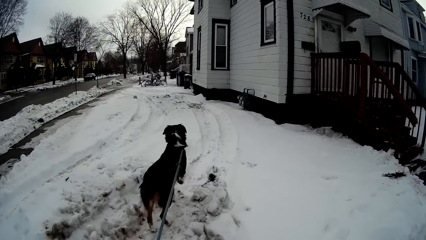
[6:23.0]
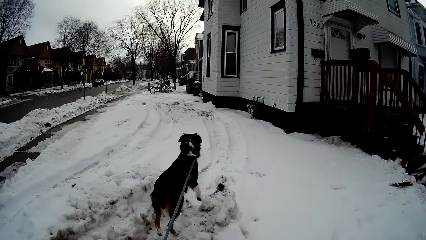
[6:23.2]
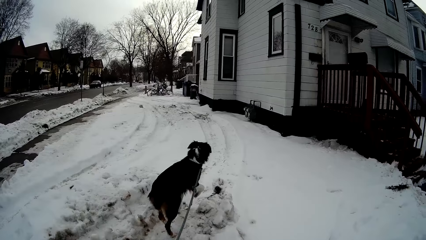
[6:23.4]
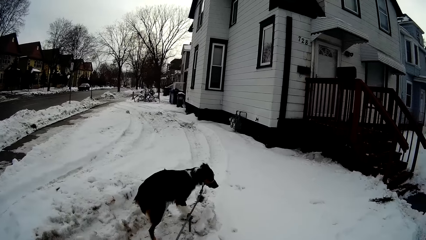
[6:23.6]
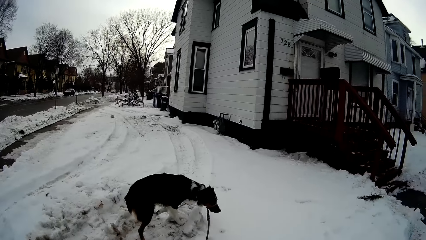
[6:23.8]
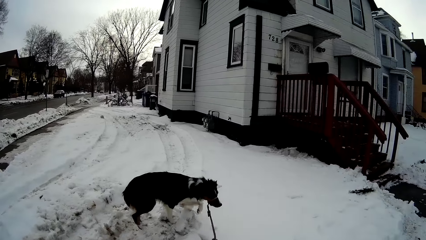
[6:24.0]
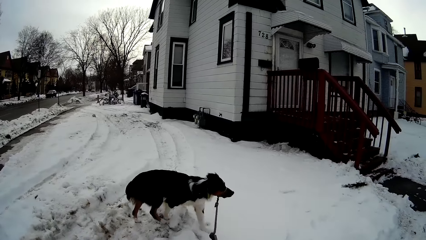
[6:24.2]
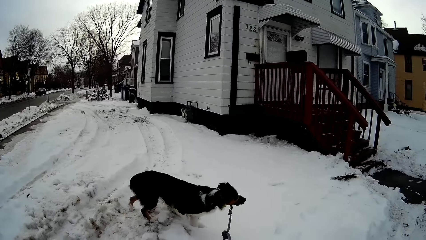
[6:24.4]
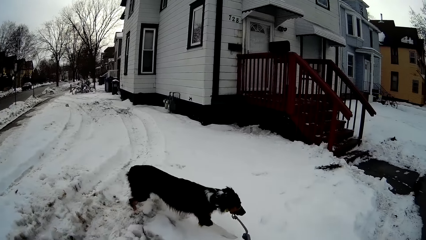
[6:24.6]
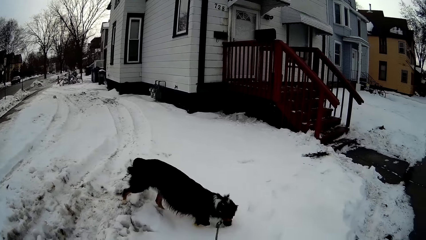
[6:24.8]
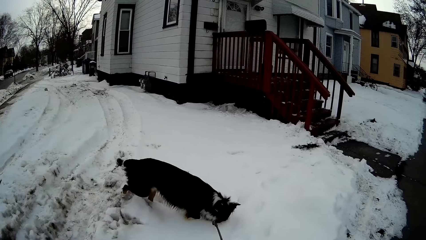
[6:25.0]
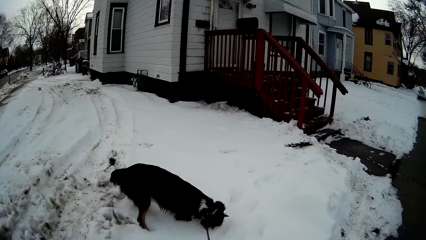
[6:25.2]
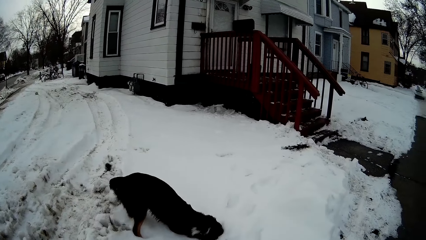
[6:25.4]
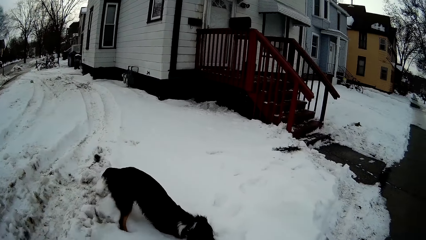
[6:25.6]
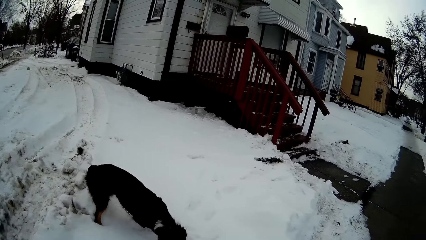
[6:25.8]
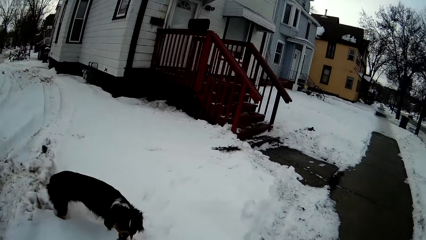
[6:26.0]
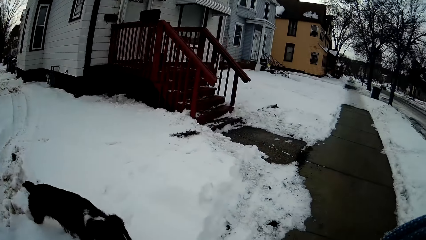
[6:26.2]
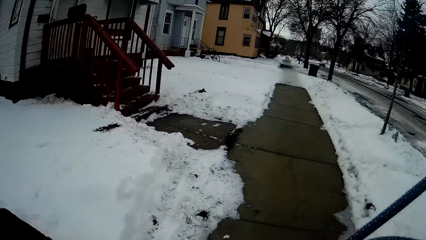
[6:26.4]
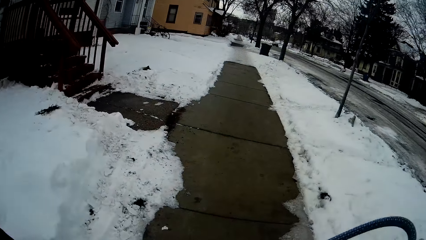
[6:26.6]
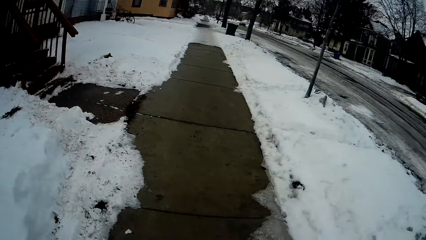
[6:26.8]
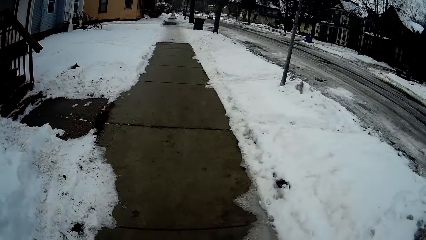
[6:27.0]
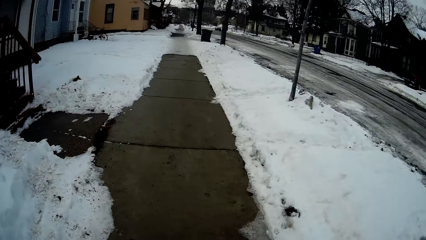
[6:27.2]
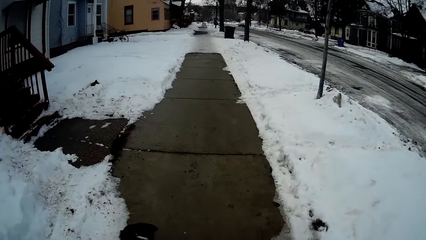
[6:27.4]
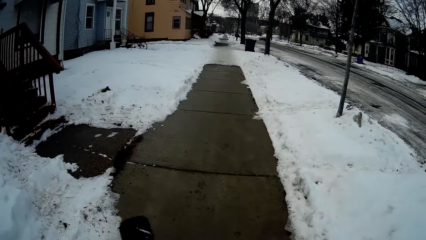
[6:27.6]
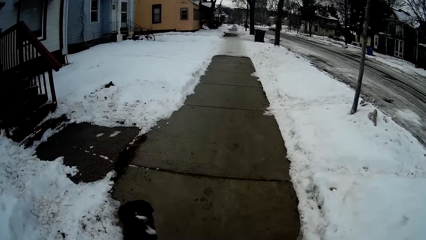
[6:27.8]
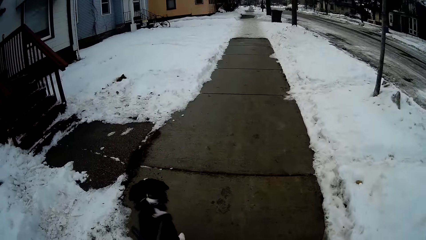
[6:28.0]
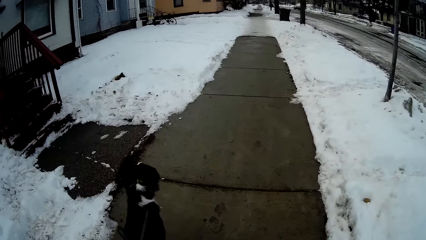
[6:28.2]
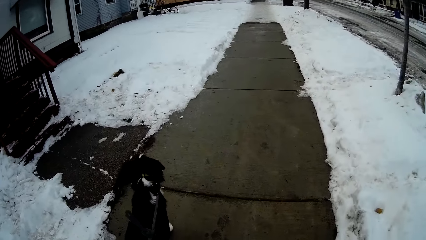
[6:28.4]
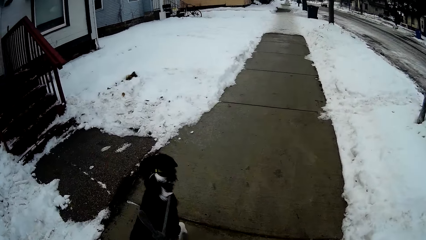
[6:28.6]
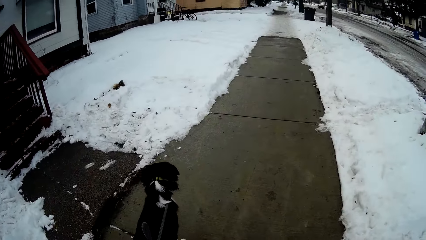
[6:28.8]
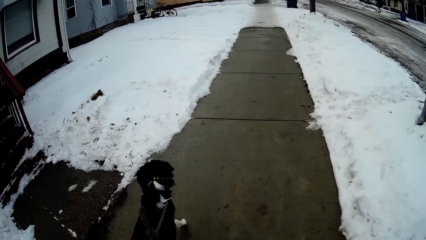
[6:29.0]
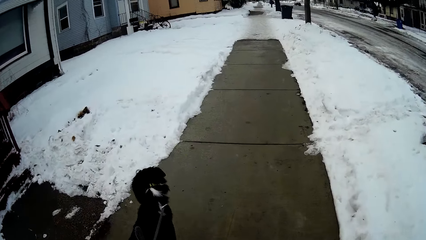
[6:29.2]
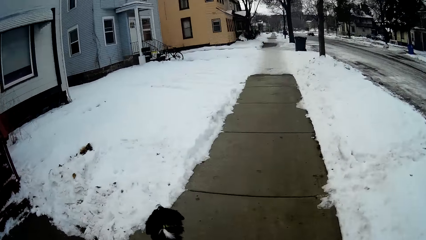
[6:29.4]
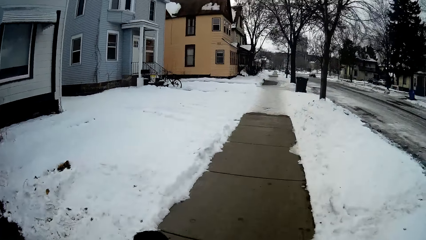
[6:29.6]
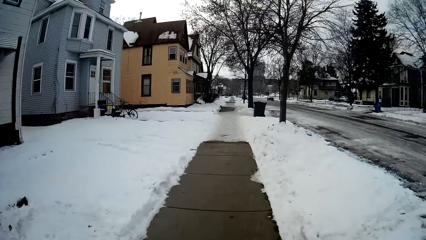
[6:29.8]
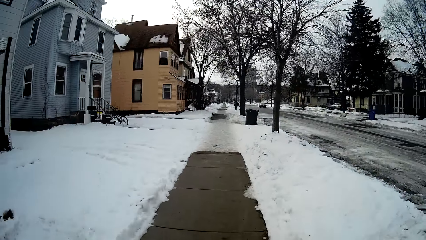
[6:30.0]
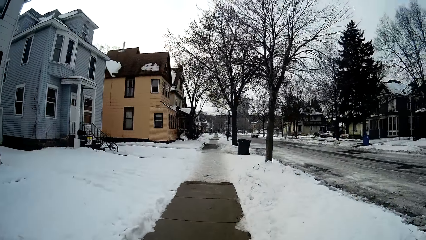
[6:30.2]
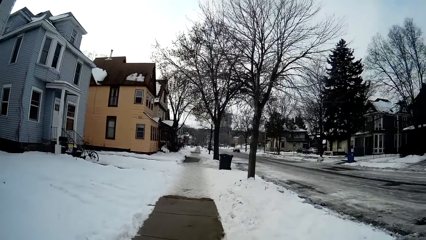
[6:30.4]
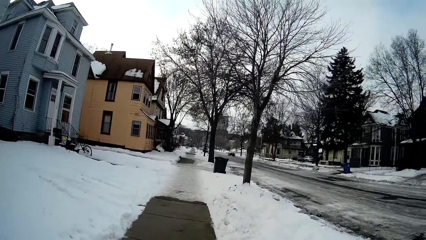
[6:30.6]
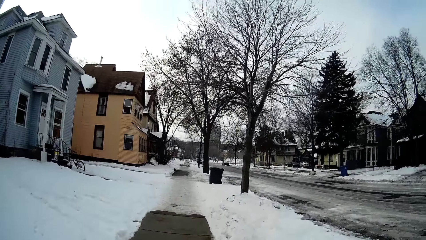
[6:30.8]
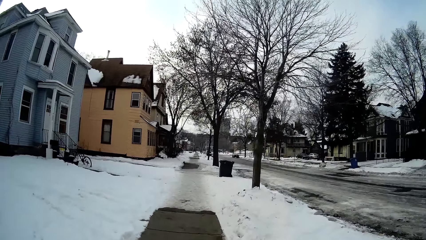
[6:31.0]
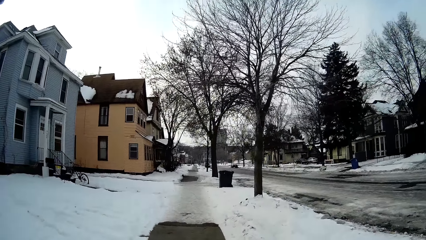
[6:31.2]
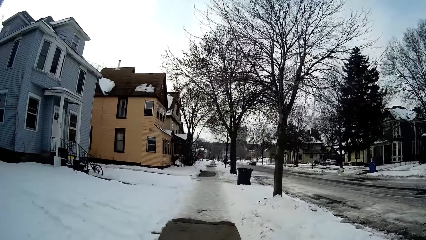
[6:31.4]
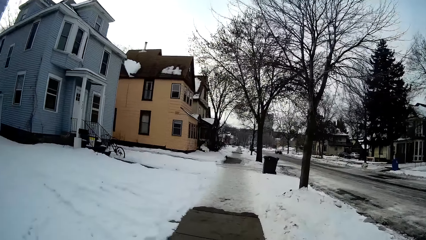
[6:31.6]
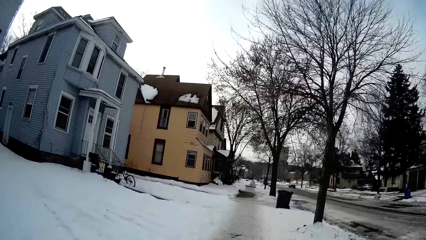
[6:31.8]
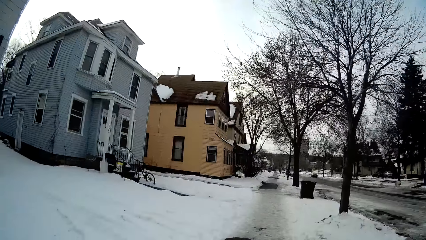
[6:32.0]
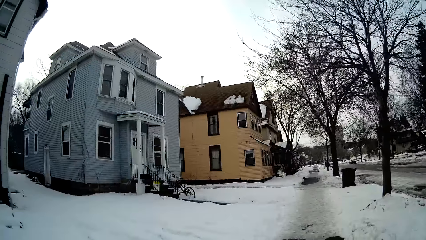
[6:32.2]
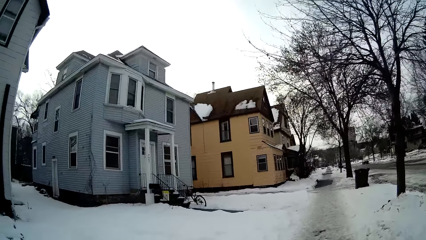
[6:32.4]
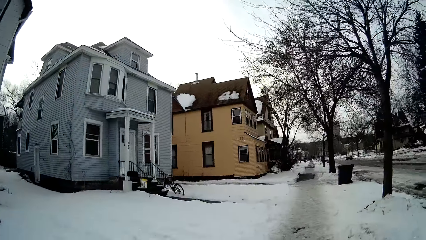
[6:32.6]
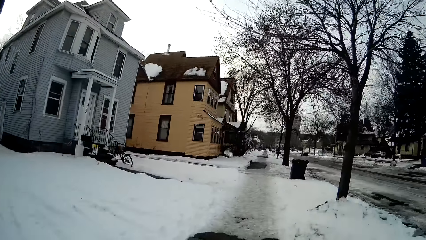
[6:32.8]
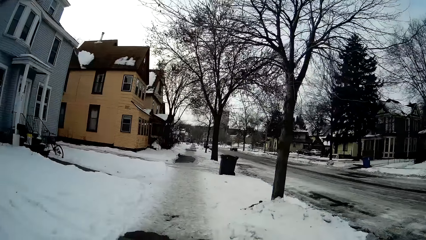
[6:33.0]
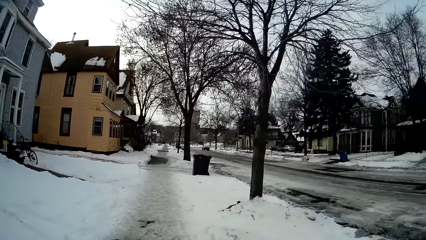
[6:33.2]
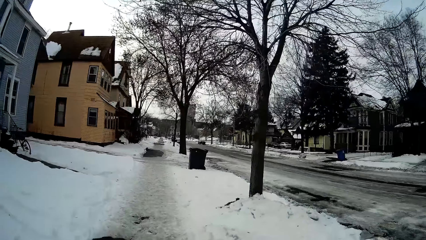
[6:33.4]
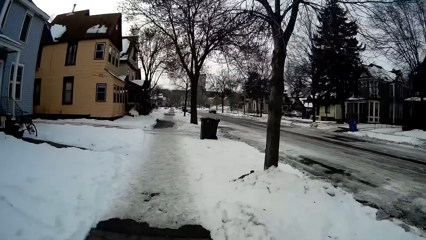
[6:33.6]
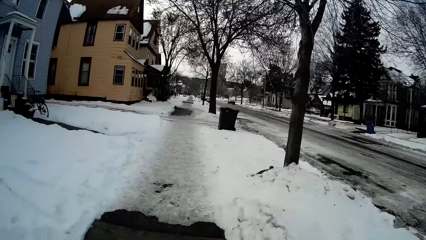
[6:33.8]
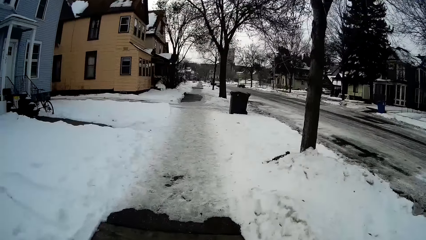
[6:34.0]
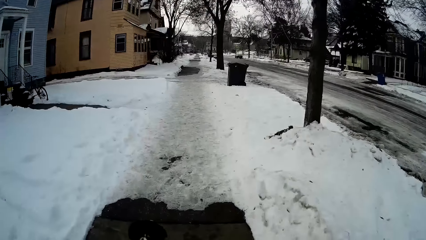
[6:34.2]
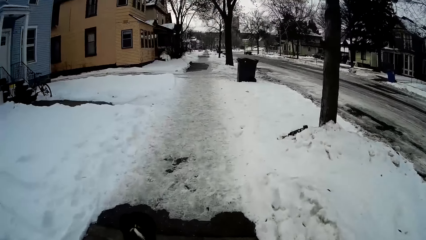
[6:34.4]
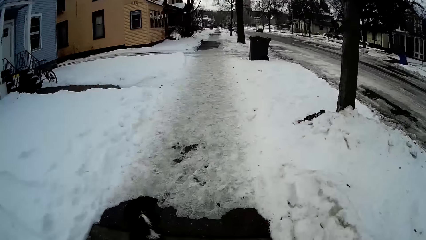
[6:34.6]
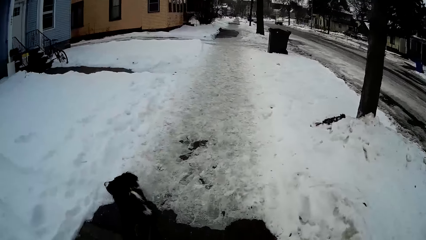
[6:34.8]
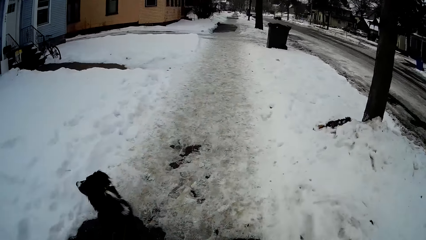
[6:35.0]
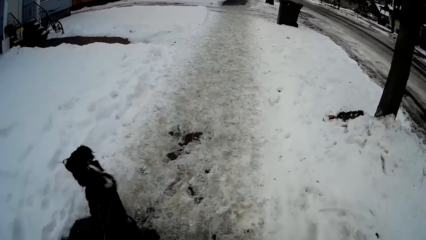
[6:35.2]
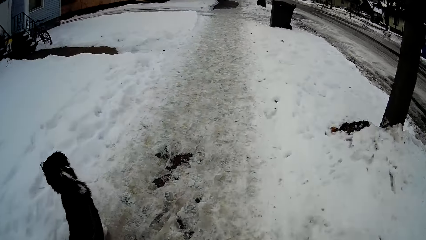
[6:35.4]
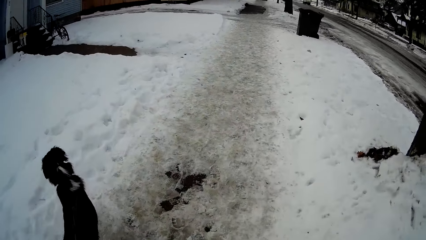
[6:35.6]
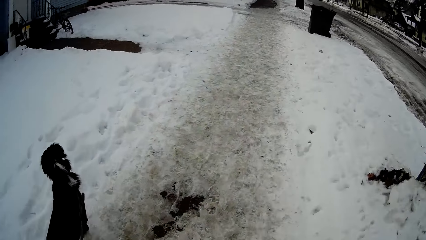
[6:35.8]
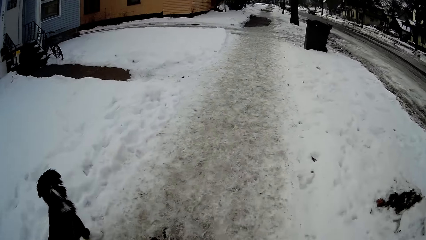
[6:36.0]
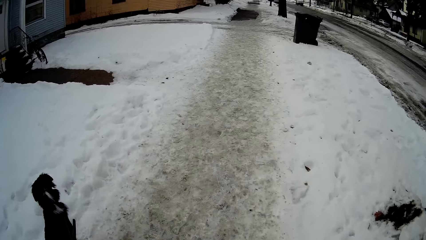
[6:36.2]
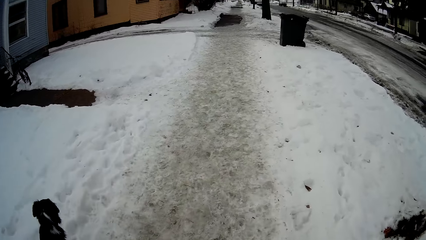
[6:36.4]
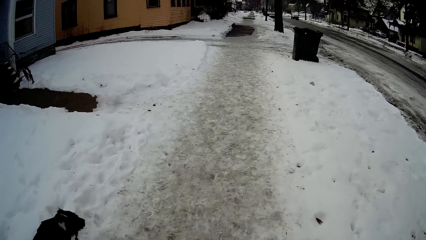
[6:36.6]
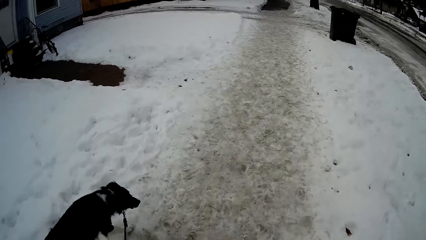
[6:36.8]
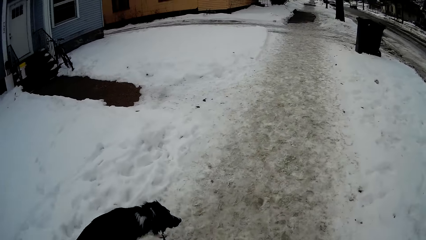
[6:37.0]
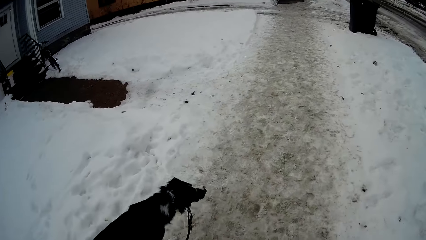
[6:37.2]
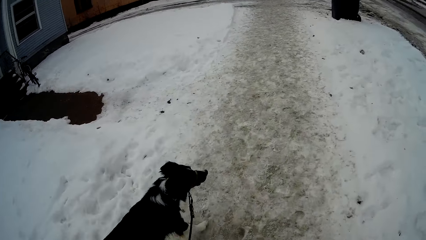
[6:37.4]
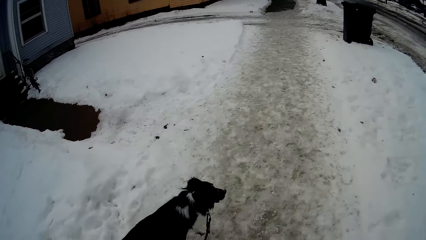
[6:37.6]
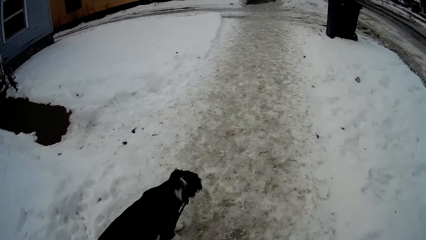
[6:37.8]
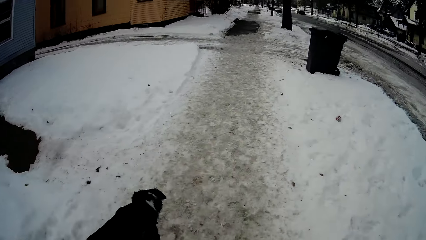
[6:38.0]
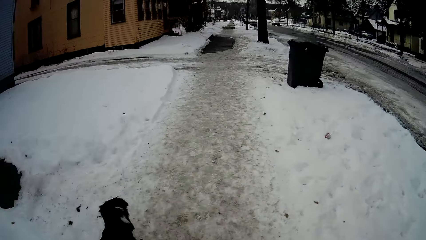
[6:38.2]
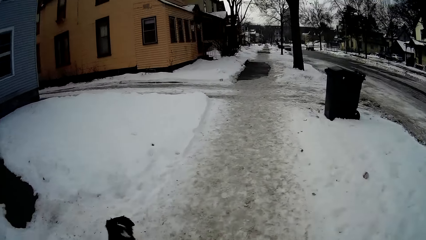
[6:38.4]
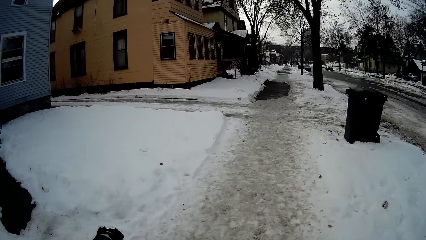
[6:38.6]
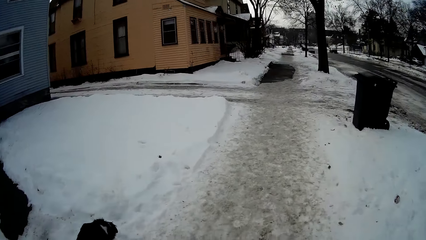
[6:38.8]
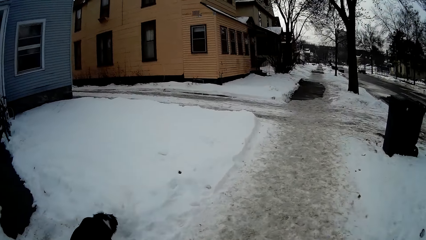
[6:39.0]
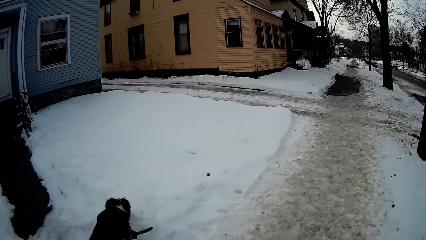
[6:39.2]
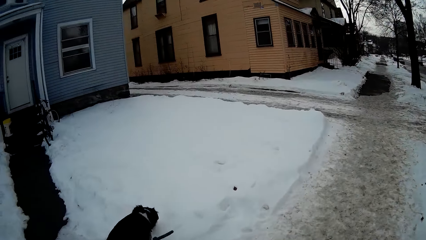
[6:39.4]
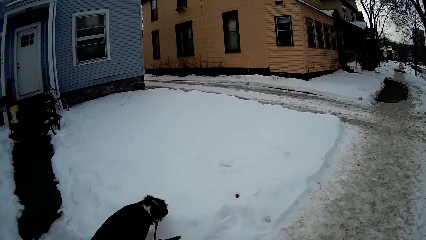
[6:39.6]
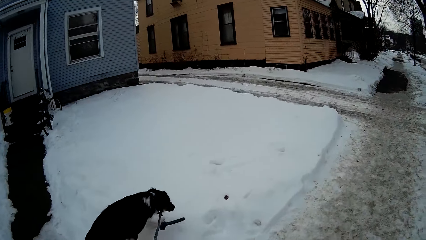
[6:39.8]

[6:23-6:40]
The camera wearer stands close to the snow near a building holding the dog. They control the movement of the dog with the rope. They lift the dog rope. They walk along the sidewalk holding the dog.
